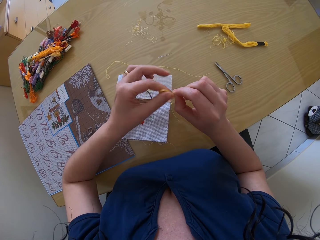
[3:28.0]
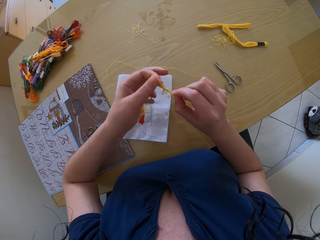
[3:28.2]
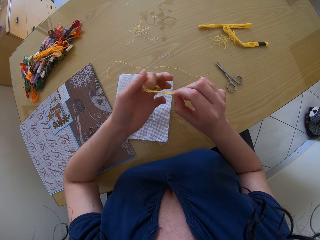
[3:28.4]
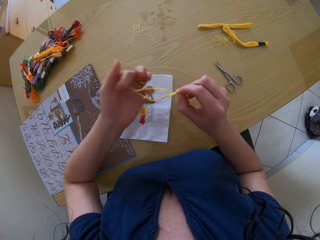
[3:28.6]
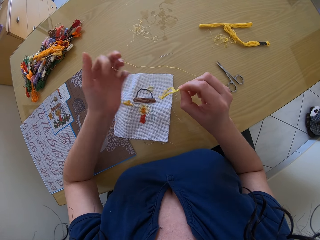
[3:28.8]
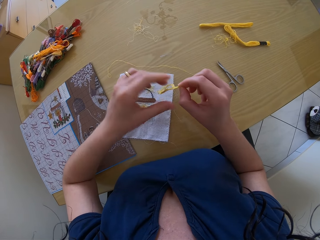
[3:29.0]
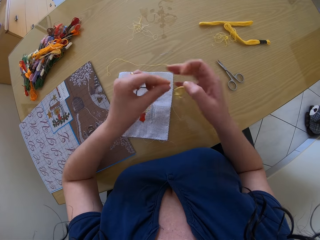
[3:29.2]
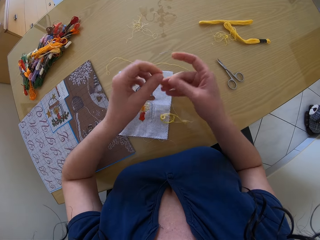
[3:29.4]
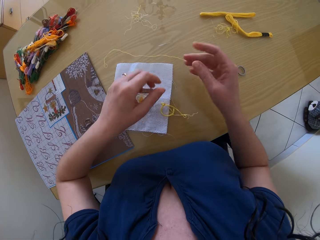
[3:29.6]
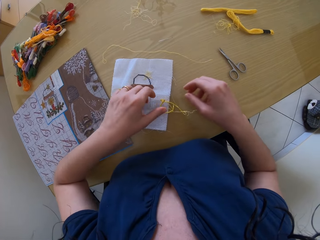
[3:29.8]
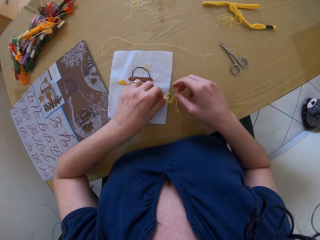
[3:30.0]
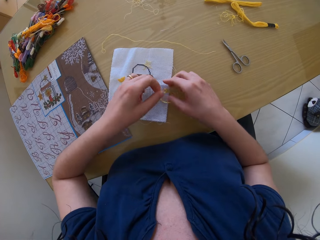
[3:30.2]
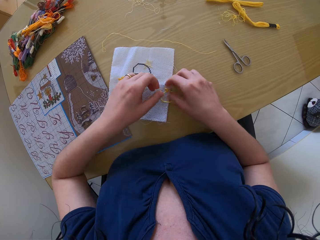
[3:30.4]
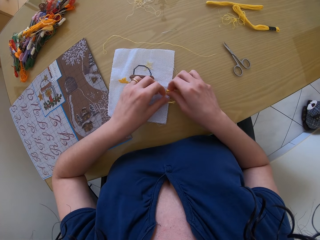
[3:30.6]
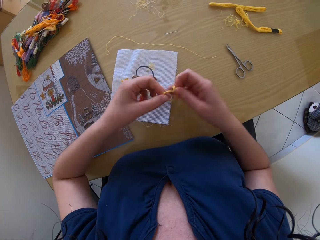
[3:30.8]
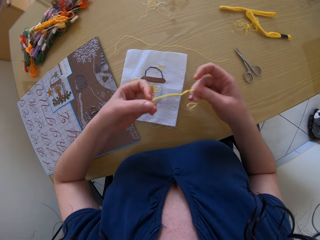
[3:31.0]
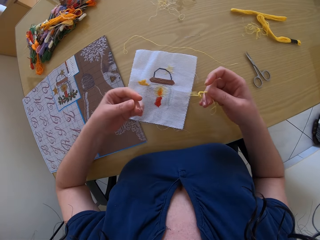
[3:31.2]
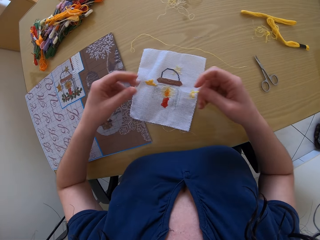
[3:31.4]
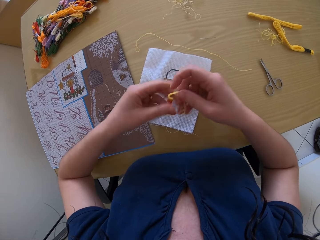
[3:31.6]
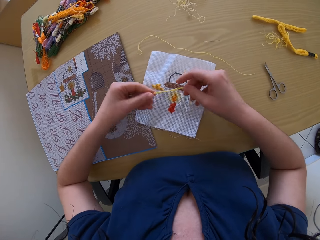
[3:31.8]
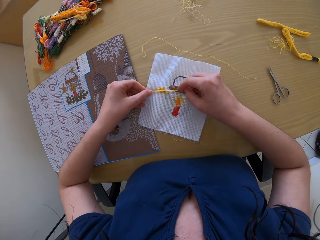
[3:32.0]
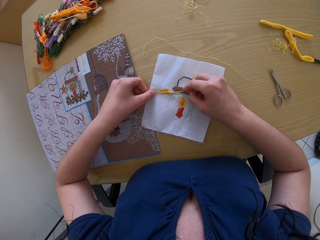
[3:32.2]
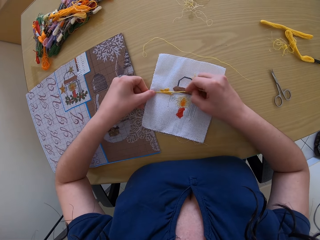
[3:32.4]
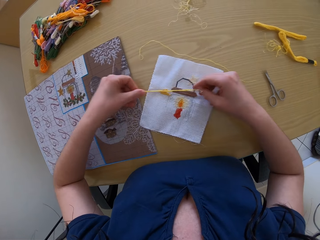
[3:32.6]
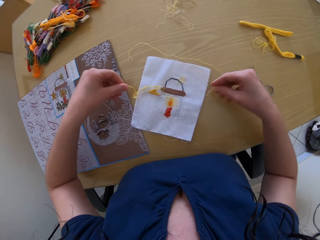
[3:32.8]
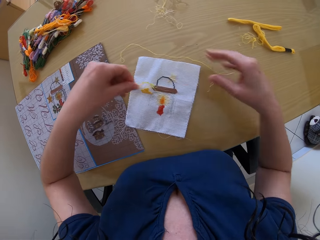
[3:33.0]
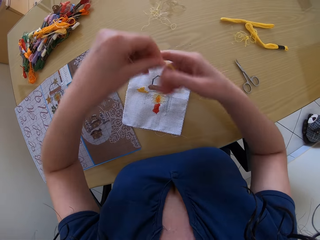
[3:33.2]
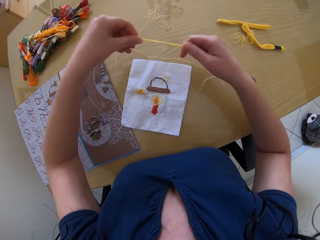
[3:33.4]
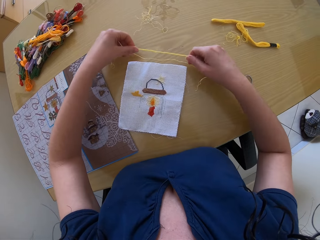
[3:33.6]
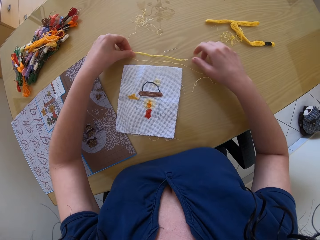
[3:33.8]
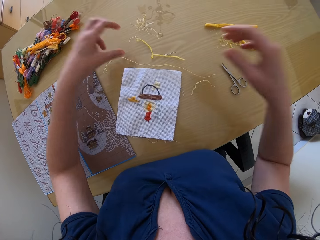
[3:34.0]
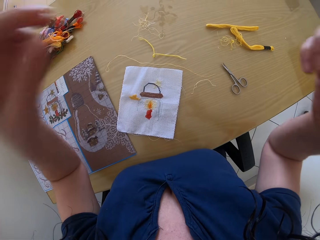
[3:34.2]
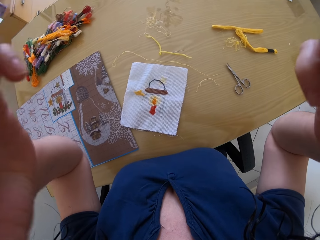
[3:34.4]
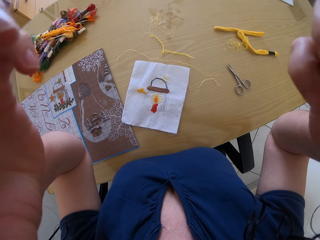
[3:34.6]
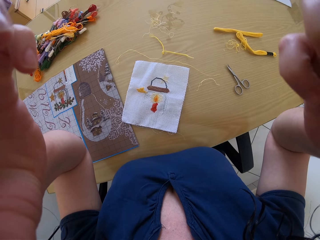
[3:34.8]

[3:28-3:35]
The camera wearer drops the pieces of embroidery thread on the table with both hands. She unties the thread. She picks up the pieces of embroidery thread from the table with both hands. She places the pieces of embroidery thread on the embroidery with both hands. She drops the pieces of embroidery thread on the table with both hands.
